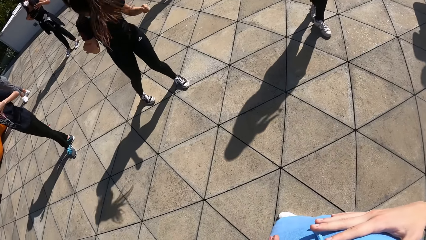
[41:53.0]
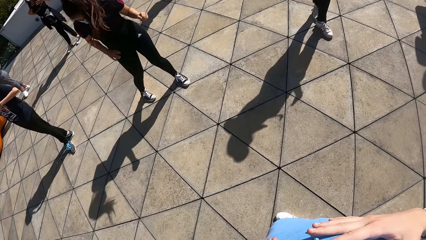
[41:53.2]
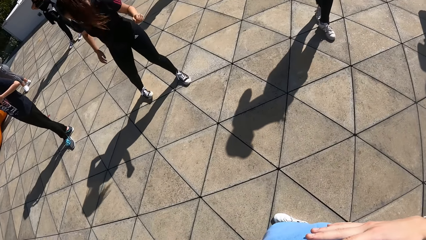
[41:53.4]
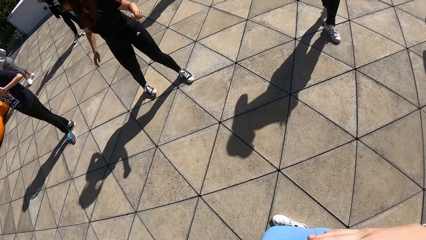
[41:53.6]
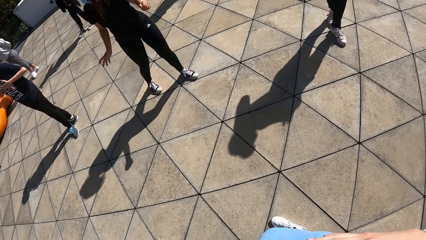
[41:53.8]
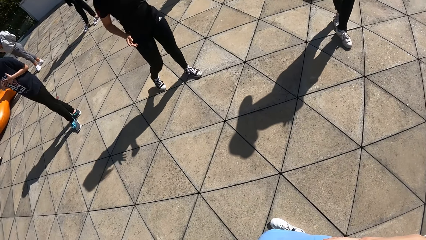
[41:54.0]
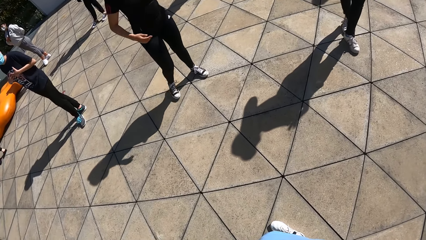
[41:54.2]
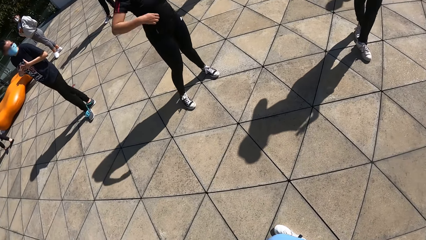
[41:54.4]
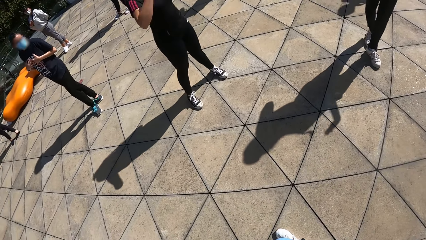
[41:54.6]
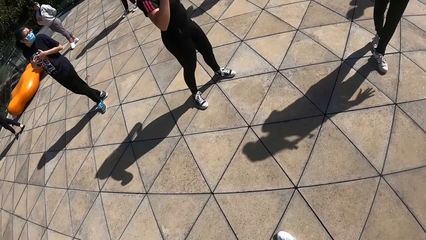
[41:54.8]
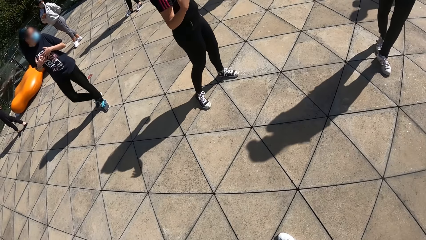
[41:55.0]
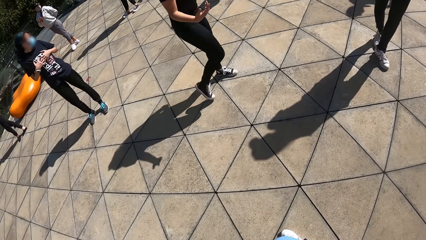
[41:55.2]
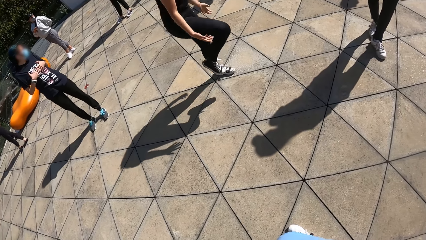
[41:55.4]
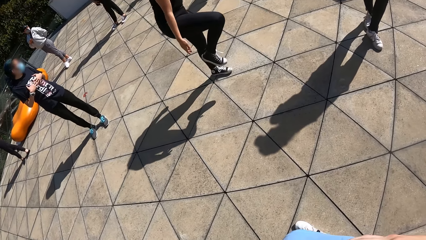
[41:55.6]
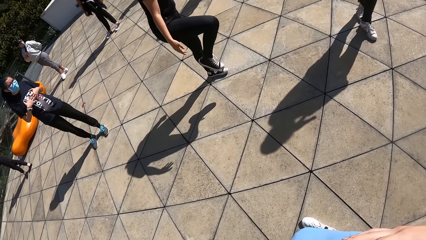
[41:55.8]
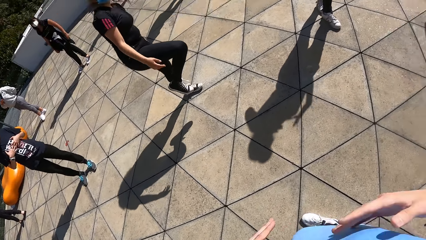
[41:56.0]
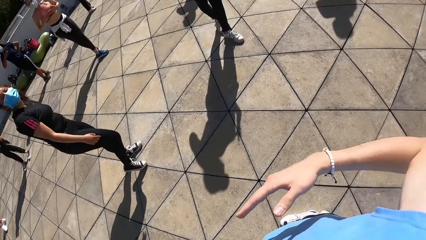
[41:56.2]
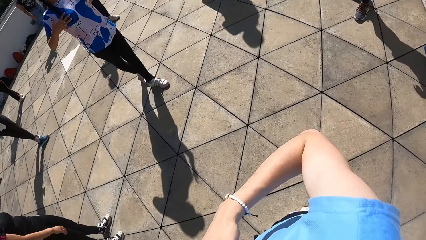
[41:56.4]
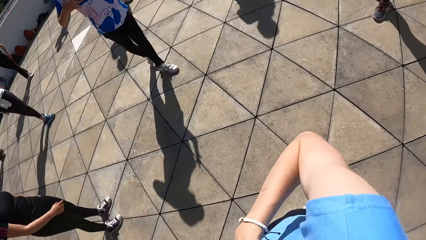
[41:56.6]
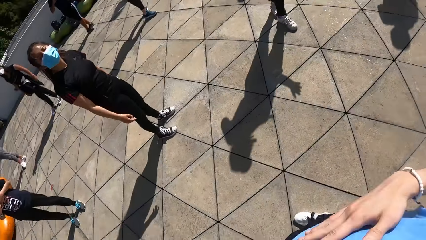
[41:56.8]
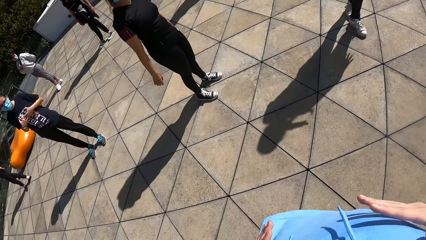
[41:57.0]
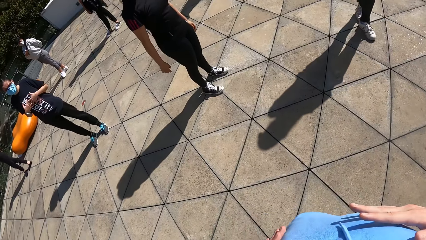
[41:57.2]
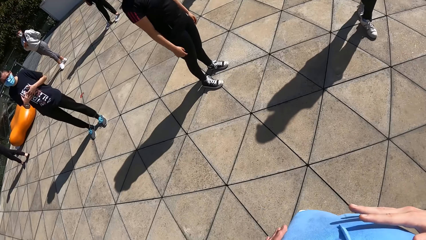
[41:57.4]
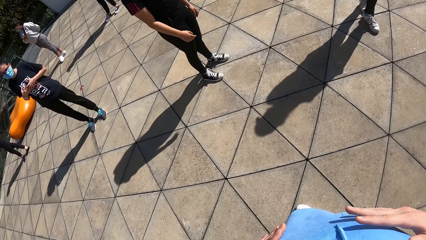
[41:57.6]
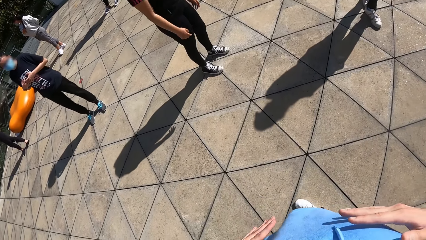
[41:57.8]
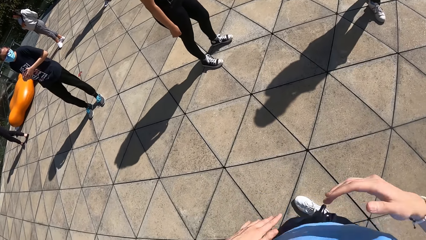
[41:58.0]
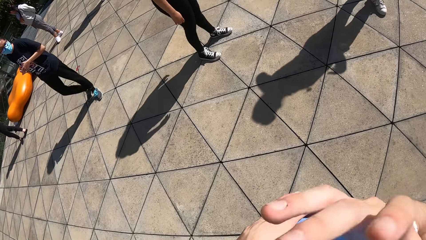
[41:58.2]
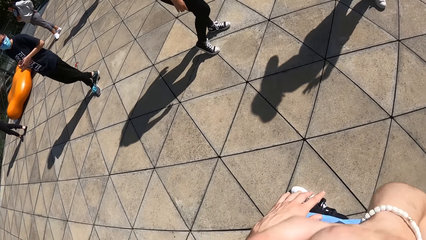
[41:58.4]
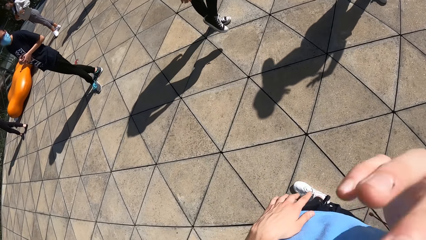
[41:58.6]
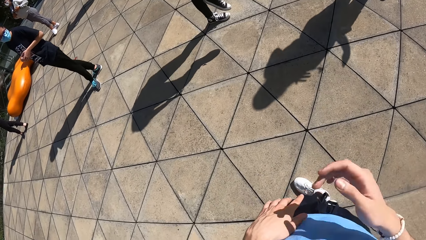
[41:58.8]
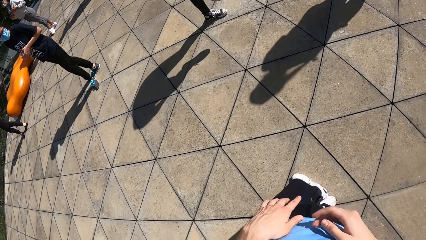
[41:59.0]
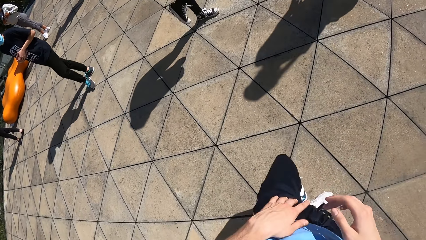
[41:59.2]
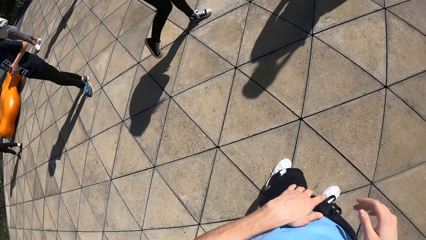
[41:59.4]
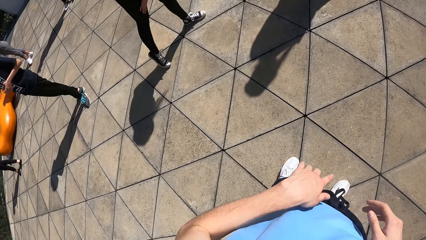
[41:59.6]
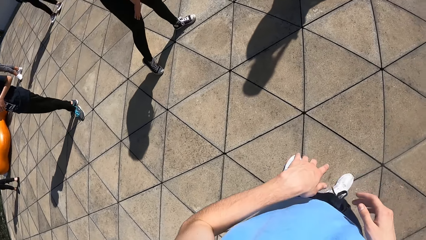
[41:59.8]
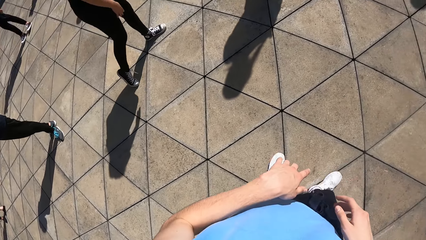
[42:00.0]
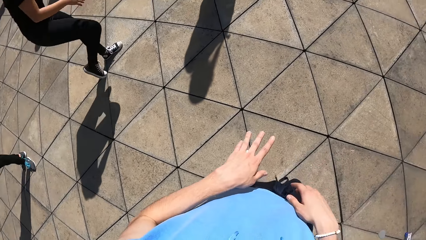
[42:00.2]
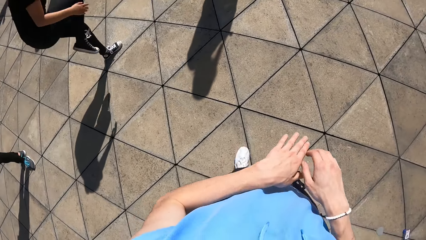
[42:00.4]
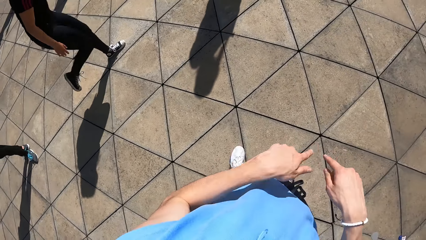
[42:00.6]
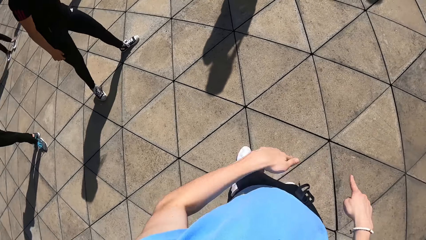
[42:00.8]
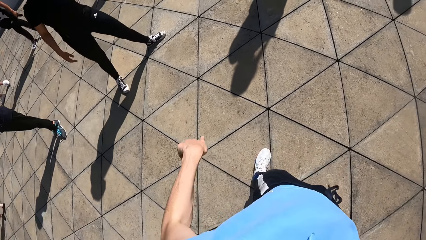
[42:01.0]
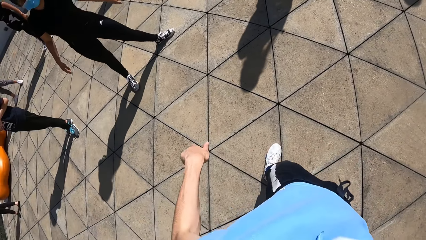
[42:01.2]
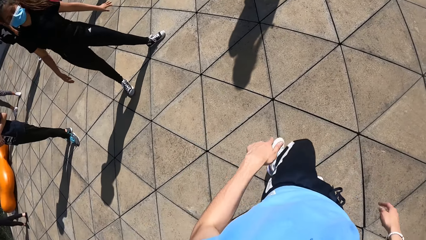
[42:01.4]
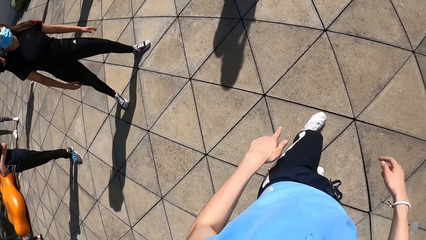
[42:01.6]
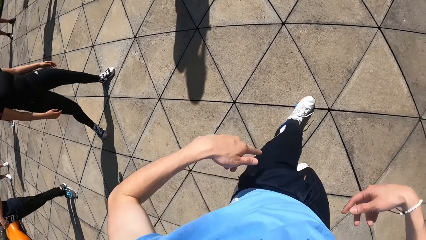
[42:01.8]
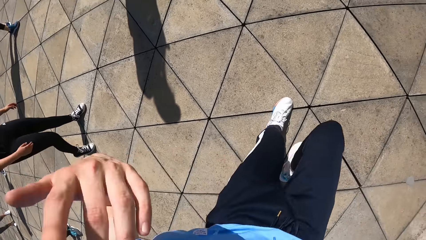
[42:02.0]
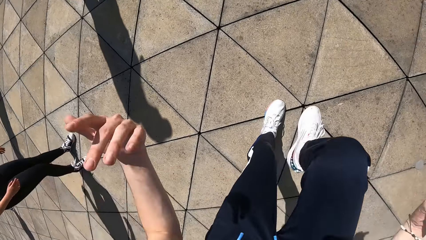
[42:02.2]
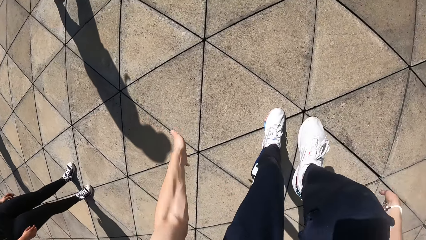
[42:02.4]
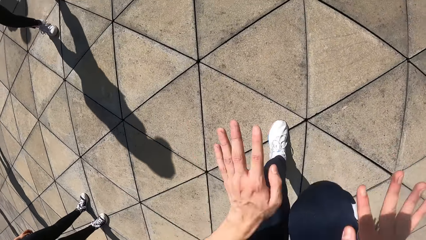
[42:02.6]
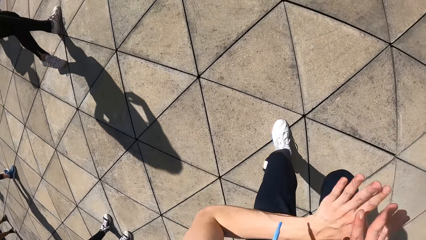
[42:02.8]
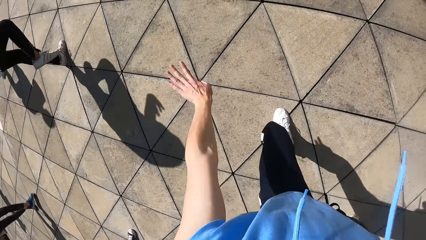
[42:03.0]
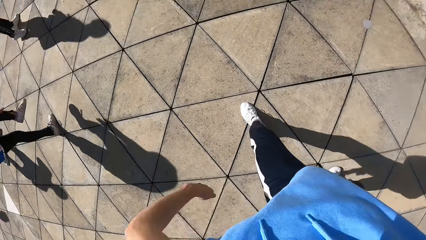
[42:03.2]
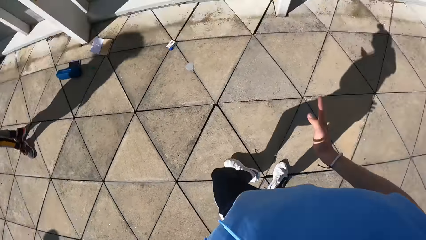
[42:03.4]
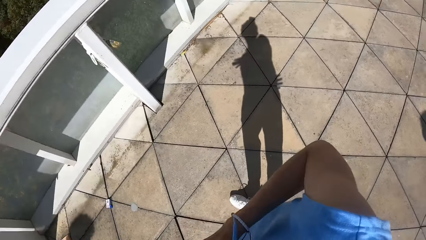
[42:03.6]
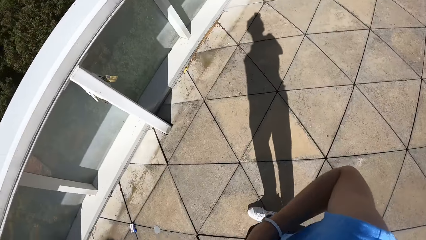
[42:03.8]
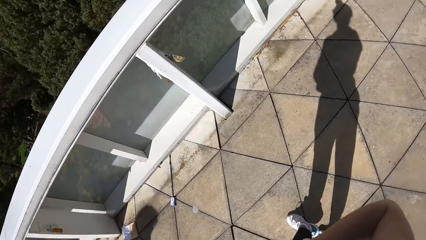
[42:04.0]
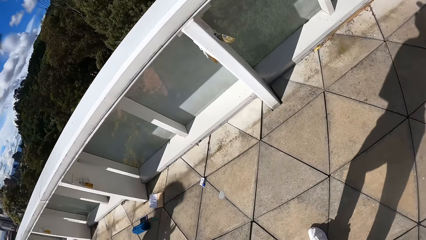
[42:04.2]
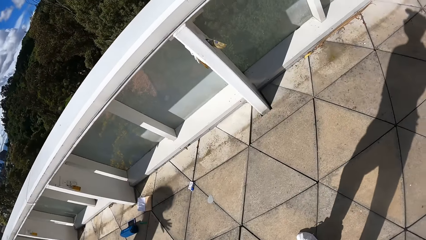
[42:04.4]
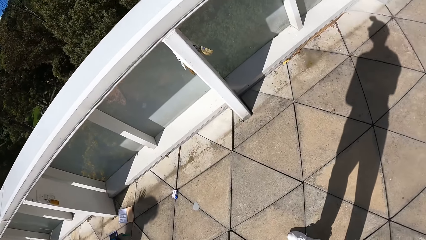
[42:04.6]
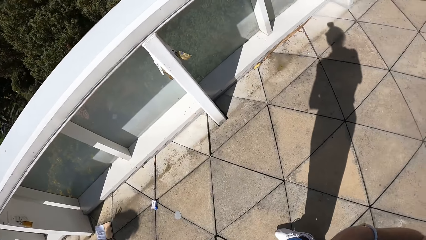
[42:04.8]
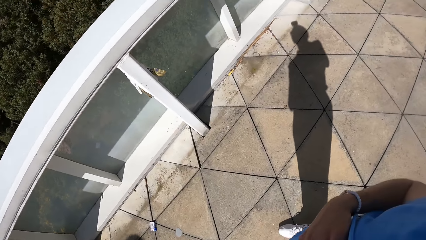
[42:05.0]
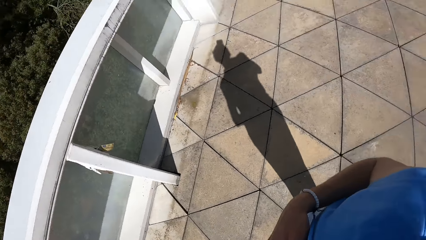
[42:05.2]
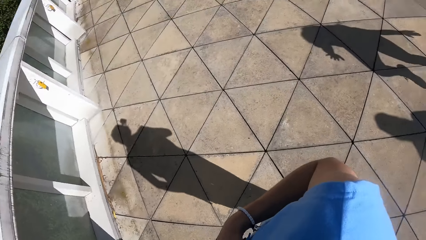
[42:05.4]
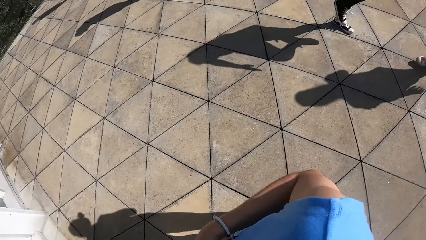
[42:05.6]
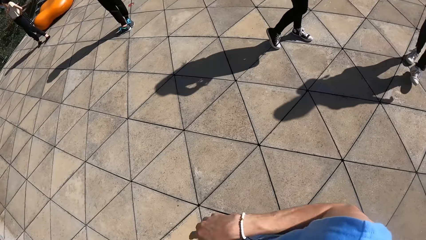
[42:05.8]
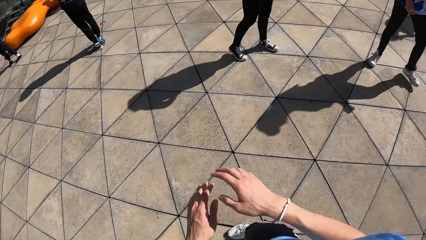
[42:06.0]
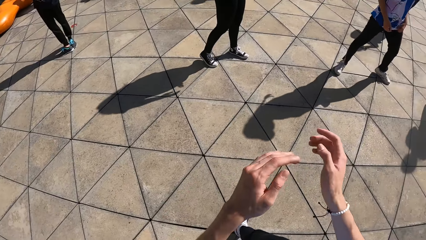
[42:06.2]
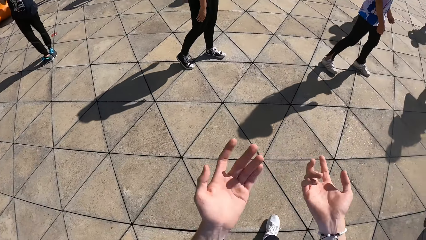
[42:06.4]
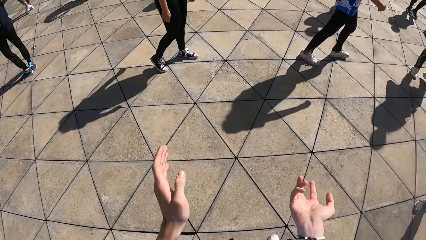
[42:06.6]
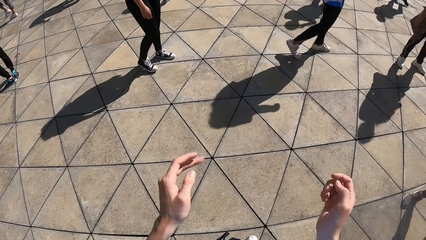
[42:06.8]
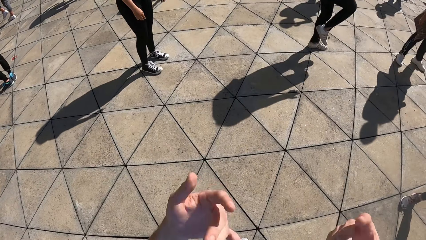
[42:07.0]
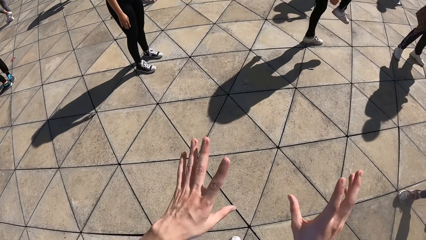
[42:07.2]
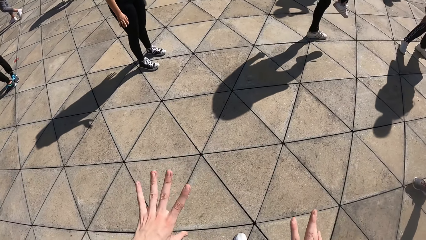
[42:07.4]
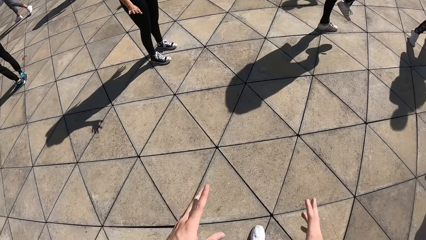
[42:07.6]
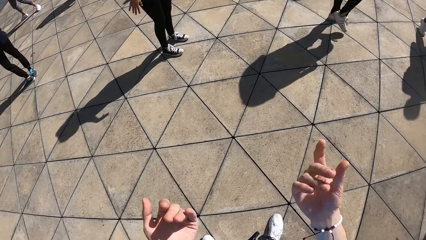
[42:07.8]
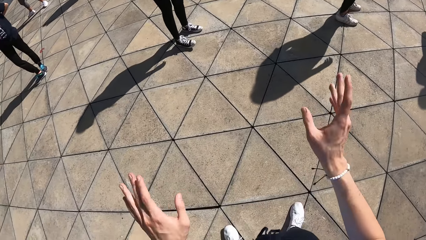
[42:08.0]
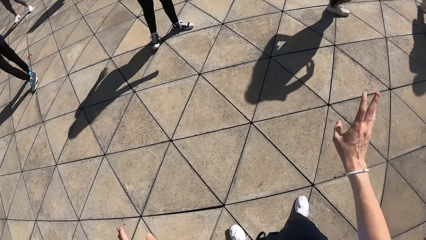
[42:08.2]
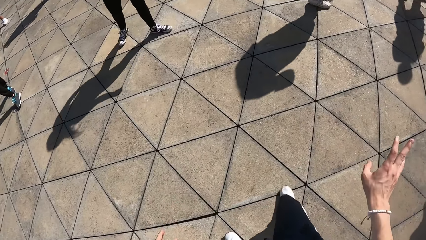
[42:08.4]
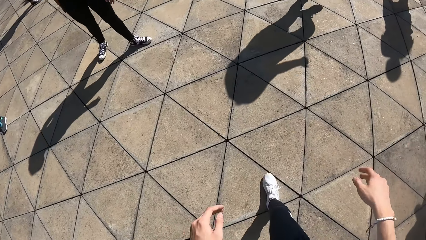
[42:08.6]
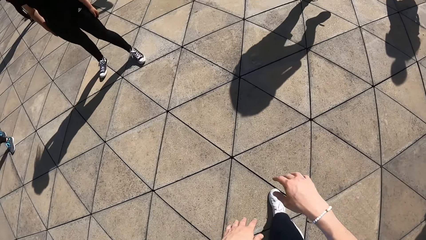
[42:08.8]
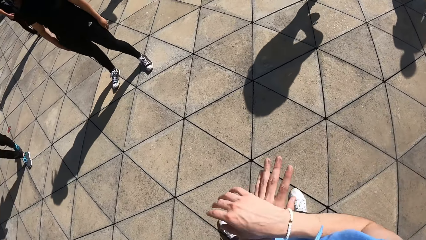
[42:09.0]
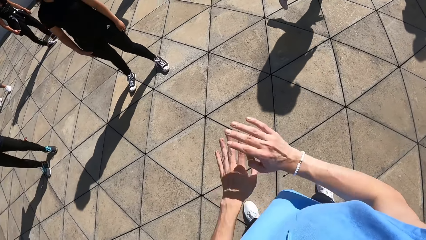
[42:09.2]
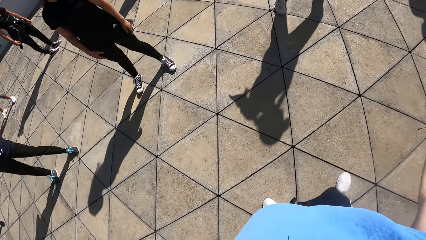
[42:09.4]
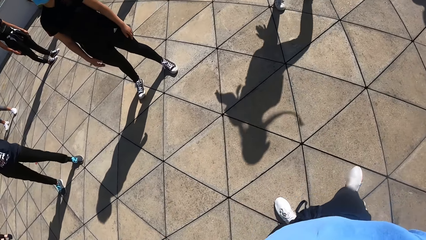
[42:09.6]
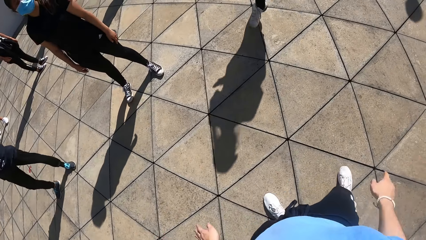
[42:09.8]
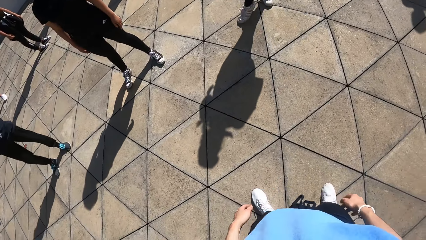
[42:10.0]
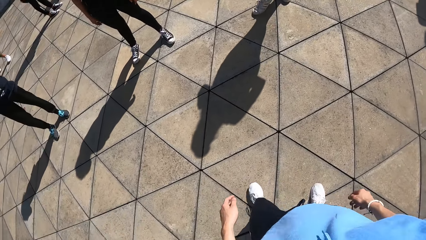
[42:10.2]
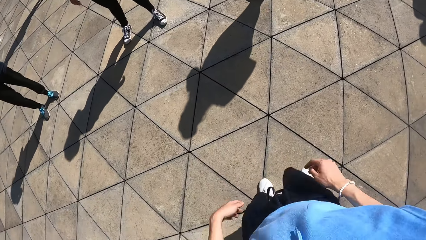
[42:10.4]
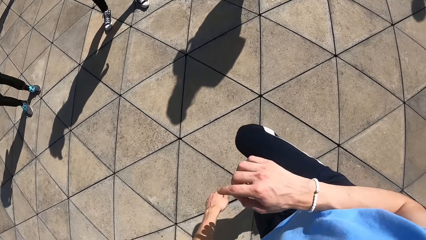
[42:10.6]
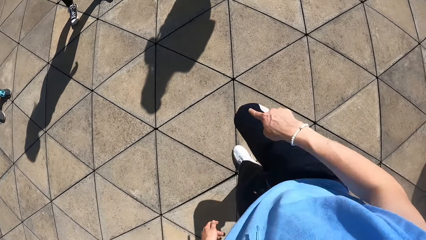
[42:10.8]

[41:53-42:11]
The woman moves her right hand over her head. The woman raises her right leg from the floor. Another woman drops her right leg on the floor. The camera wearer swings both hands. He raises his right leg from the floor, raises his left hand. He does exercise. He moves both hands over his lap. He drops his right leg on the floor. He turns towards the second woman, the first woman and a third woman. He stretches out both hands. The second woman raises her right leg from the floor. The camera wearer moves his hands. The second woman drops her right leg on the floor. The camera wearer demonstrates to a group of people with both hands.
